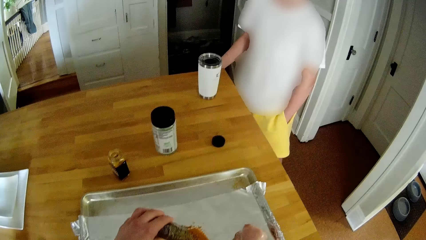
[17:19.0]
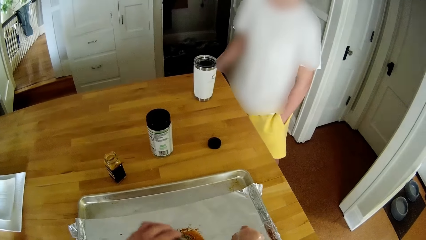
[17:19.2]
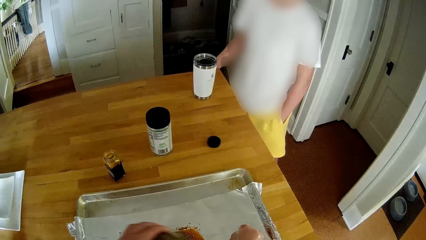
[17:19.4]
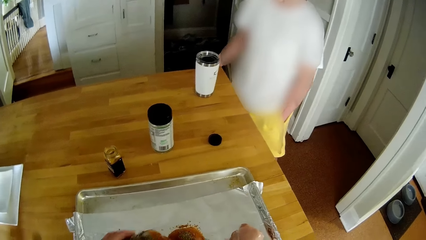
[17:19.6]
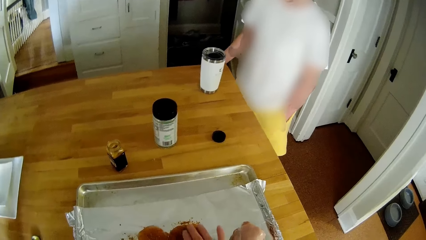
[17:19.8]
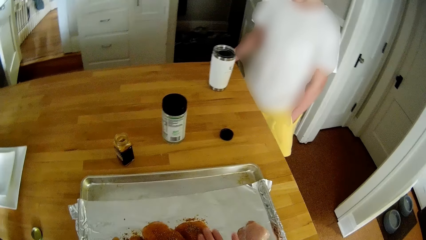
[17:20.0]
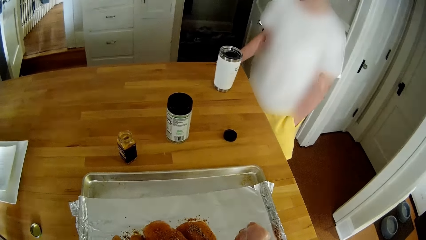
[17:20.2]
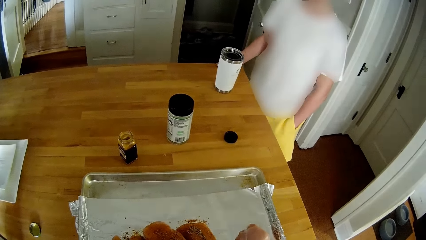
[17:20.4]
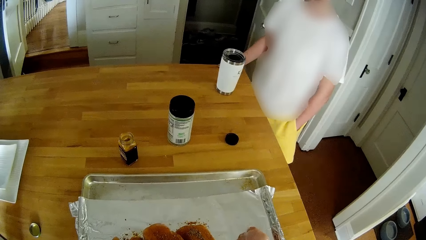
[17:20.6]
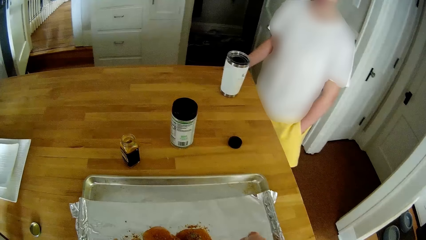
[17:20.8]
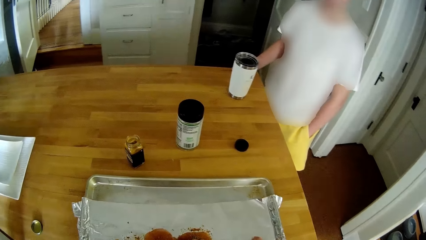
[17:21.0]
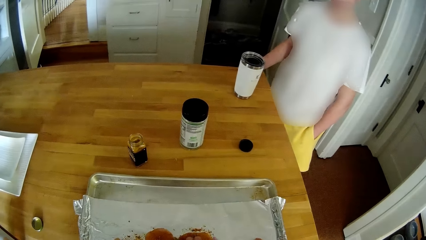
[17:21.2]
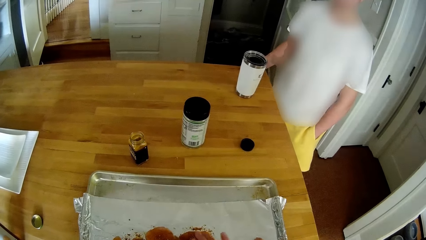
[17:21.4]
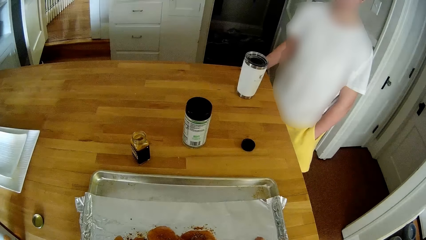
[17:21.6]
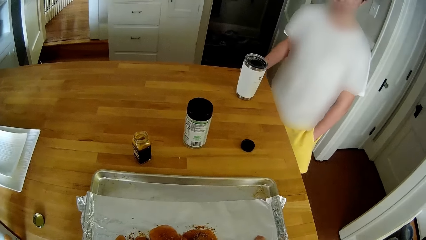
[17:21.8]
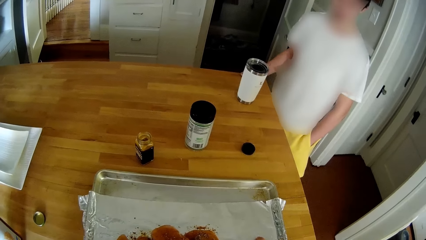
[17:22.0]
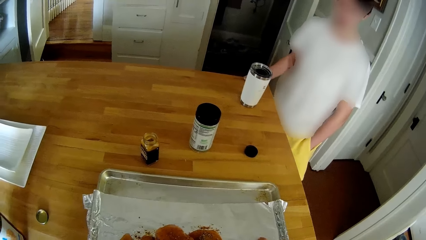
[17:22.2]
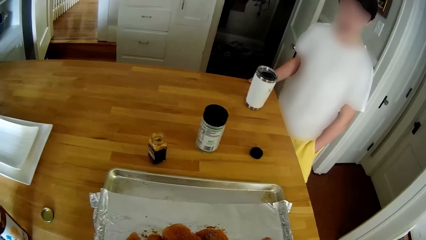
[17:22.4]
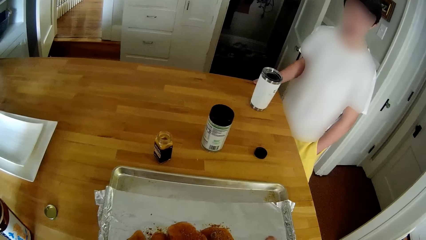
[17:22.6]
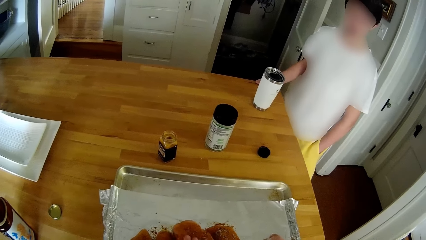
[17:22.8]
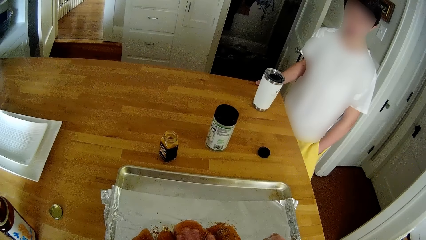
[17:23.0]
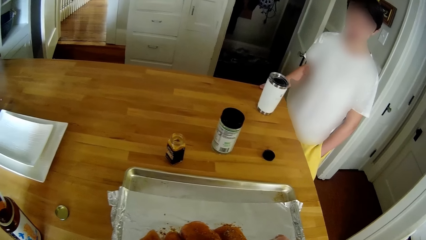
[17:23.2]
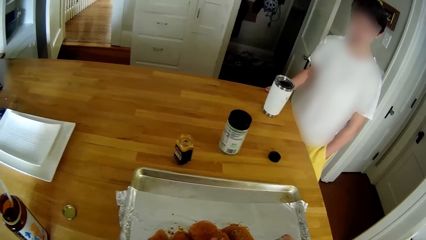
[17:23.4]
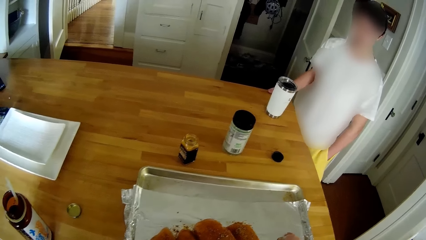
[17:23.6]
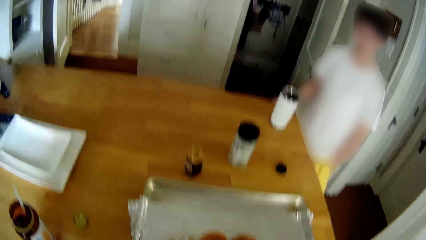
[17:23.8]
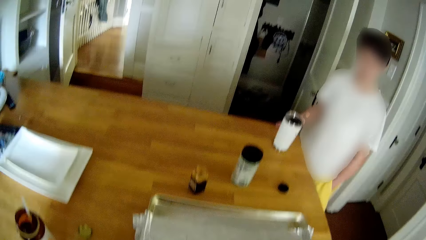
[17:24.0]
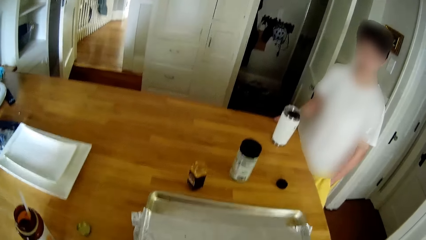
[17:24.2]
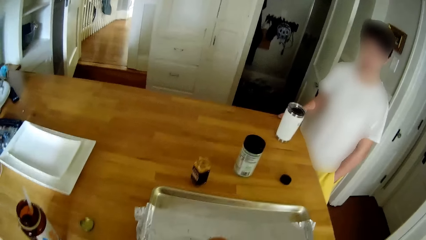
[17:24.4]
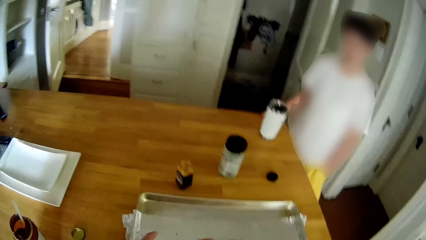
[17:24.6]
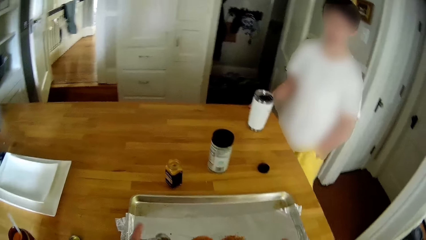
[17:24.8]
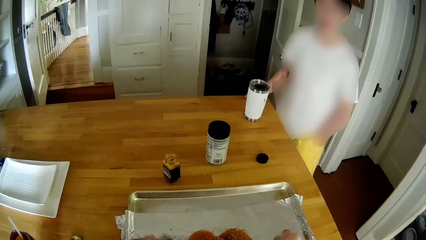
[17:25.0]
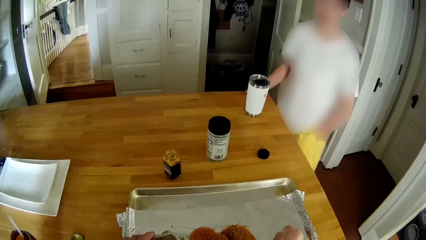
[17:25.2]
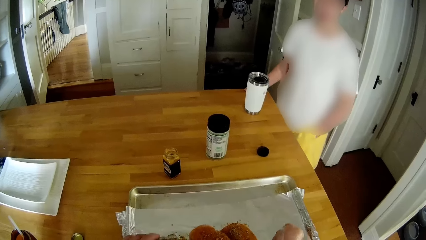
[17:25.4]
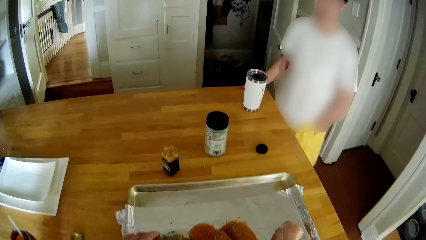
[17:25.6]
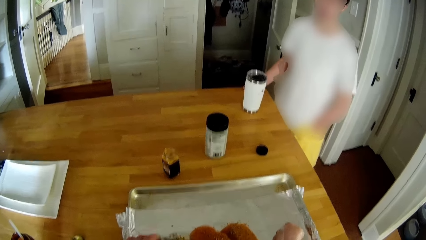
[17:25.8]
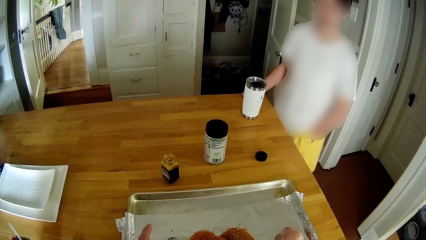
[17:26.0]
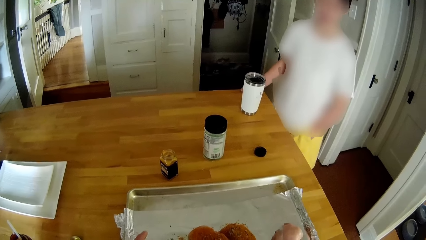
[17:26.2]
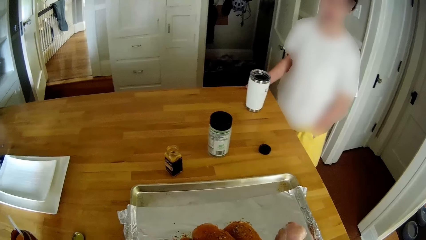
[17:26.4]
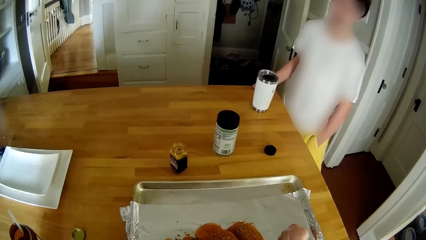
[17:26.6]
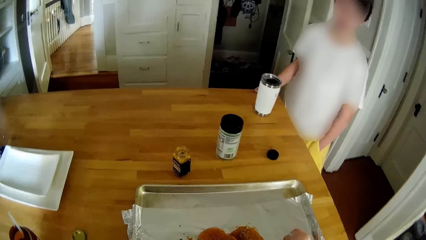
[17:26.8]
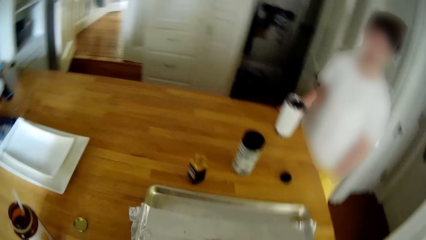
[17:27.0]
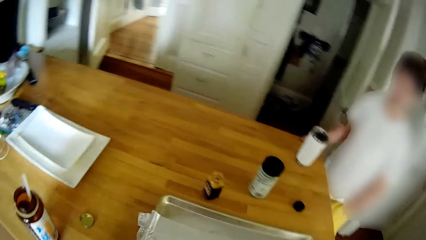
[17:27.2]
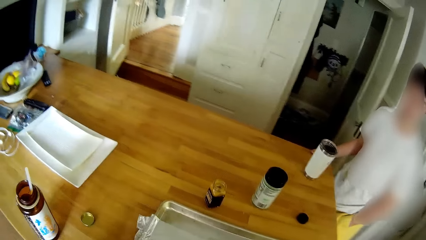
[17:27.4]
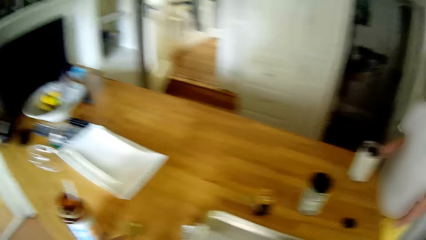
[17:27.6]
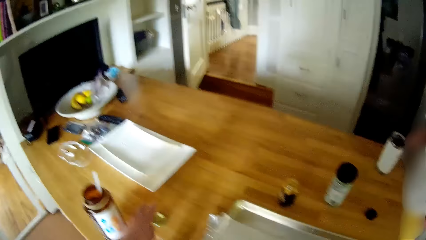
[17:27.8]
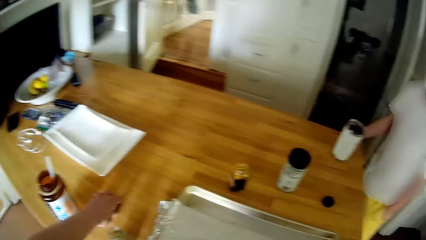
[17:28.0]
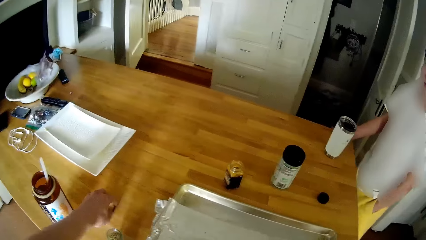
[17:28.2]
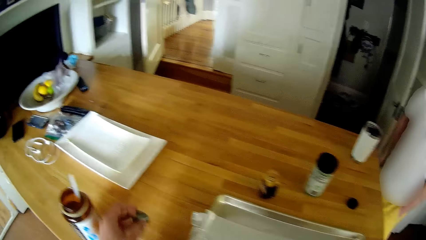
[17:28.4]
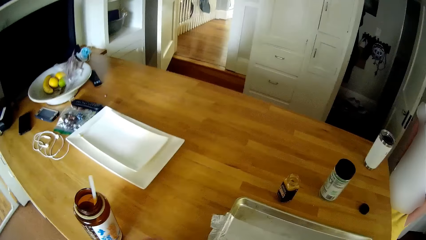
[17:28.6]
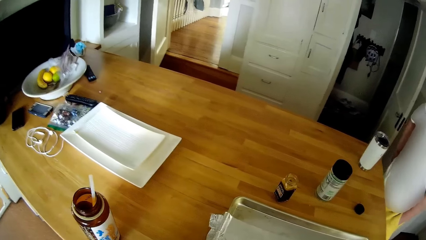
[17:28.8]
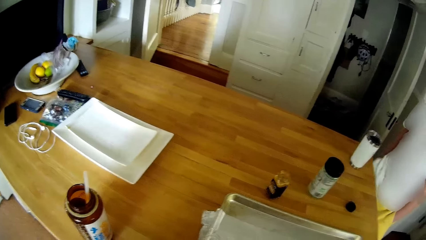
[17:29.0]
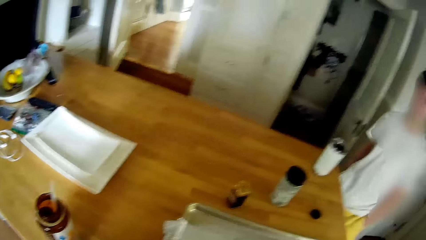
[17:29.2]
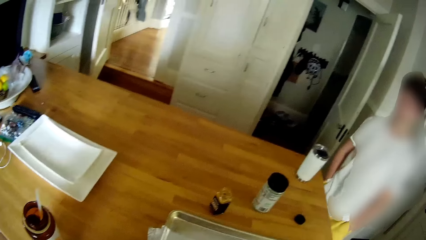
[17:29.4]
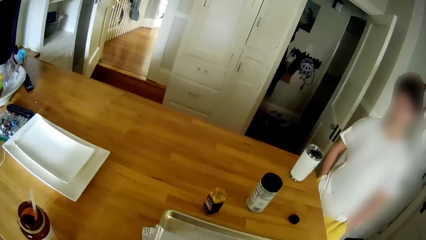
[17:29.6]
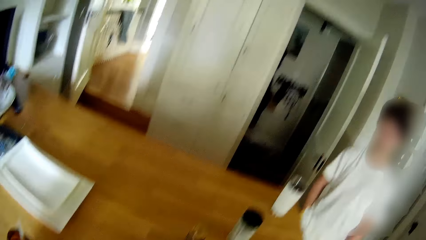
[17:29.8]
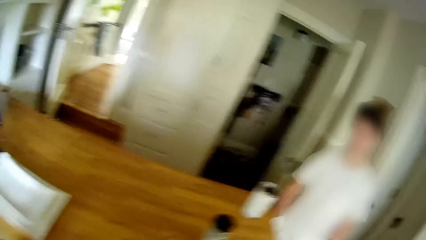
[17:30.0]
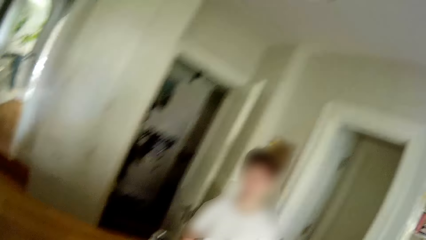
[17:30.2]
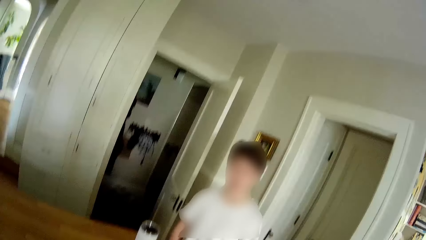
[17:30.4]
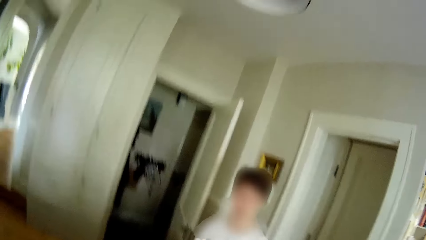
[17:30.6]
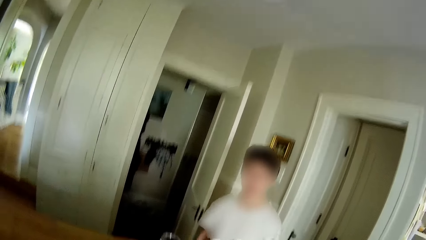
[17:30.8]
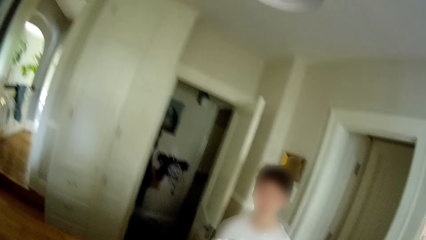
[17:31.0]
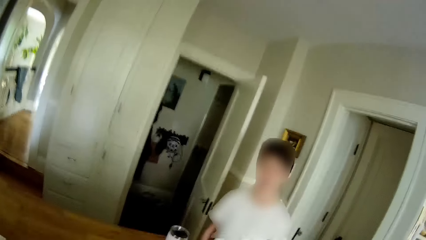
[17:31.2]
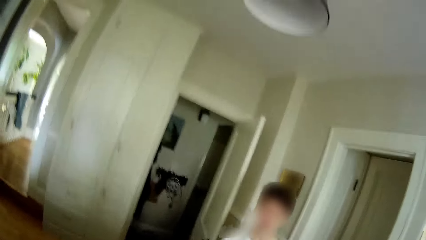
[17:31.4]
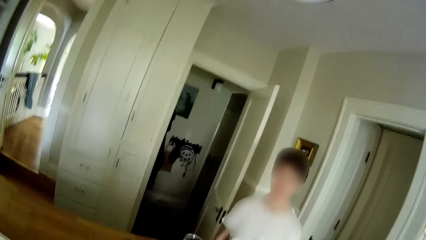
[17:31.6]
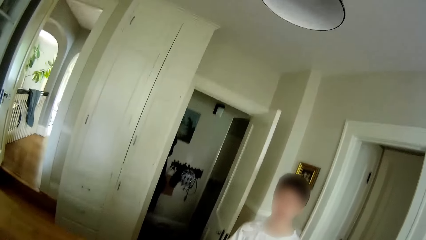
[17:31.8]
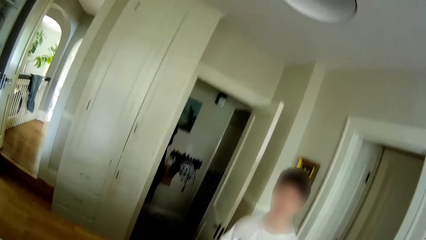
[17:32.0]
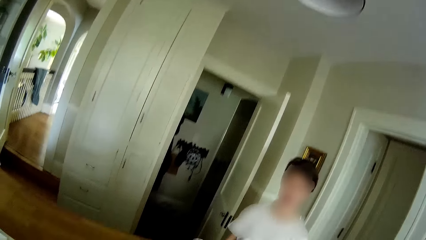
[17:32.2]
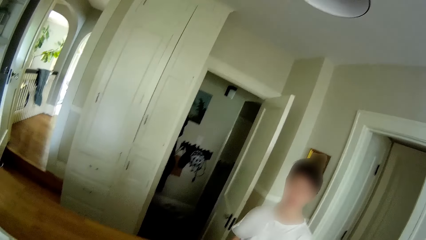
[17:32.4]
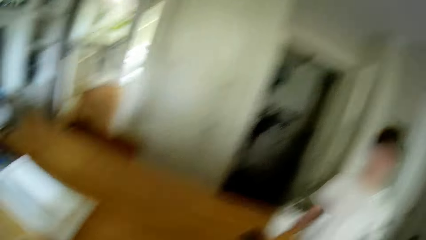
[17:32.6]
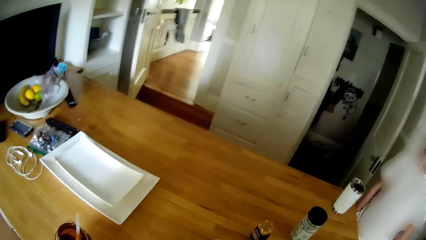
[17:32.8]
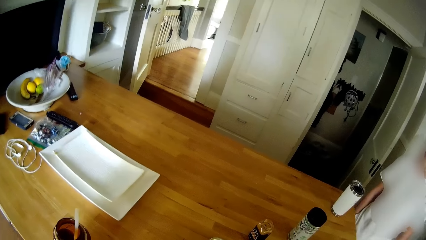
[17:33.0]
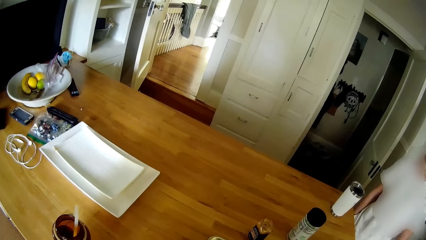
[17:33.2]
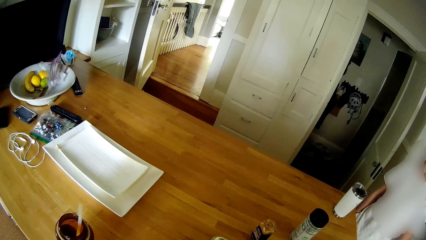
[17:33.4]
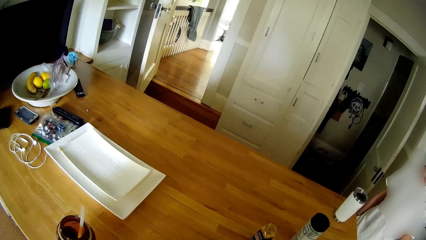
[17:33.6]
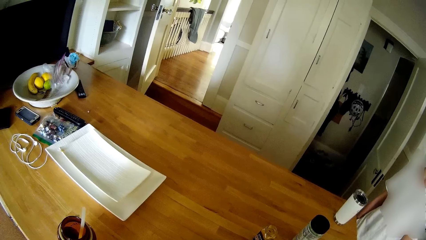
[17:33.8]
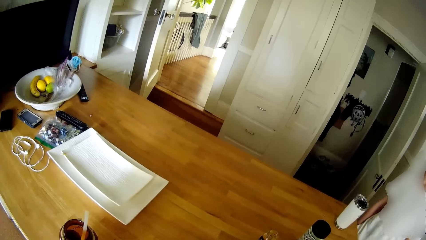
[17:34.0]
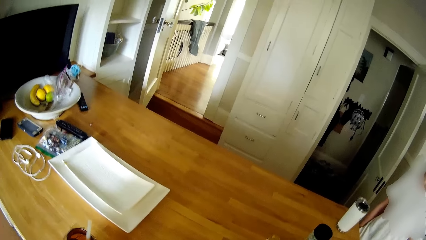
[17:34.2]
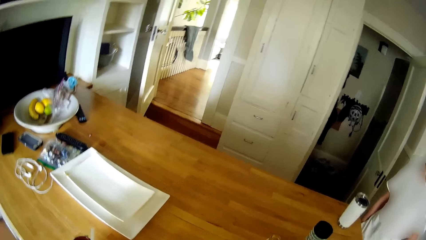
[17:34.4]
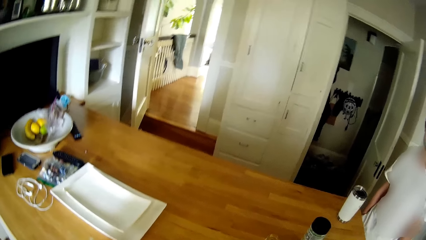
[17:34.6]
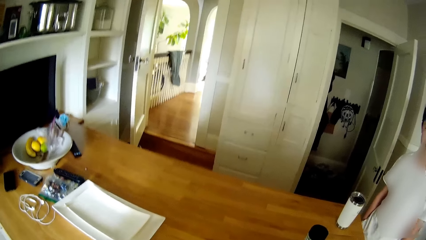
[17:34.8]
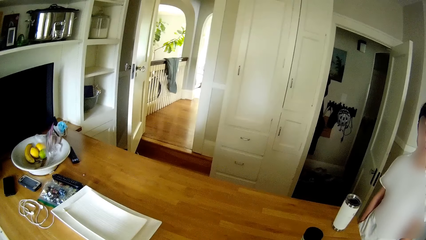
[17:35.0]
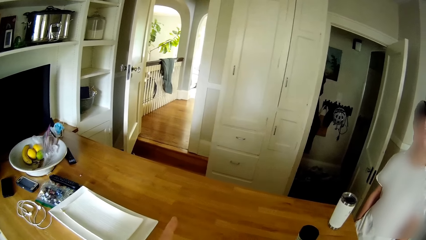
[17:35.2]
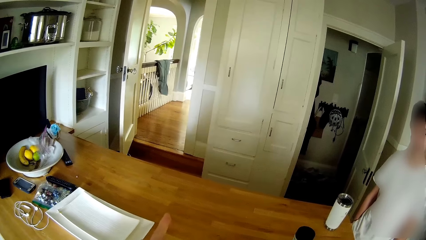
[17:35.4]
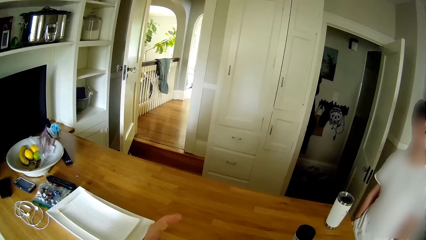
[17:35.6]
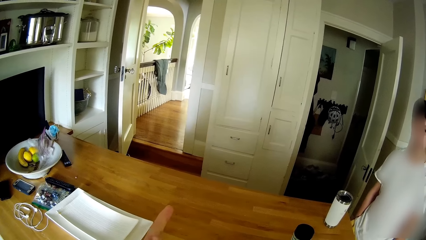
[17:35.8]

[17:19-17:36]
The camera wearer rubs the thyme powder on the chicken with his right hand. He sprinkles spice on the white meat. He pours the thyme powder on the chicken with his left hand. He picks a bottle lid from the kitchen table with his left hand. A boy puts his right hand in his shorts pocket.
